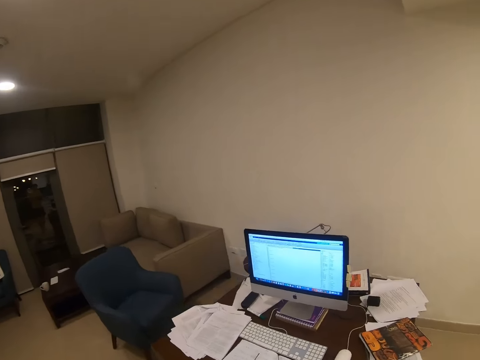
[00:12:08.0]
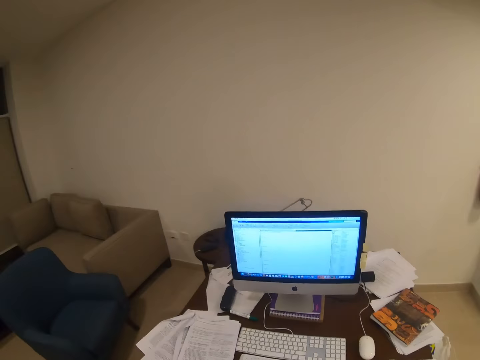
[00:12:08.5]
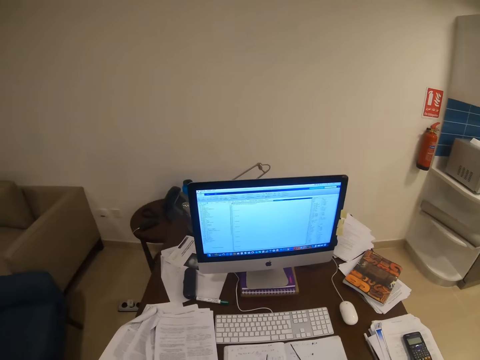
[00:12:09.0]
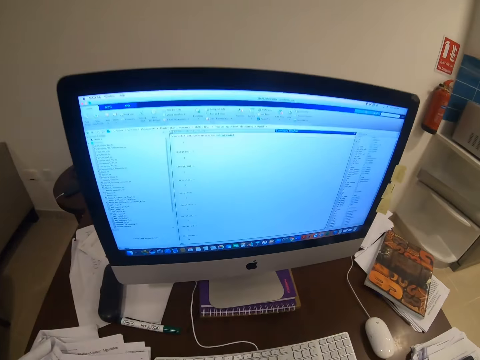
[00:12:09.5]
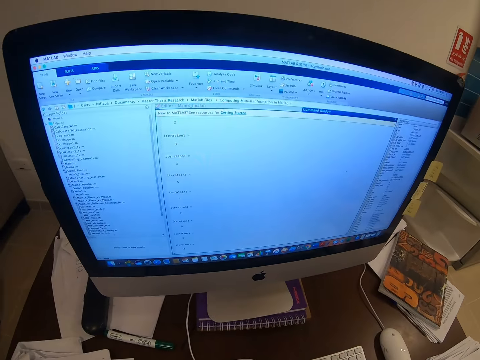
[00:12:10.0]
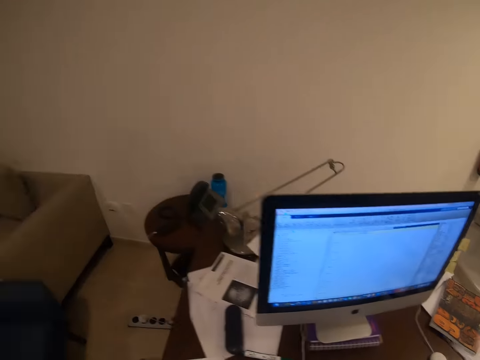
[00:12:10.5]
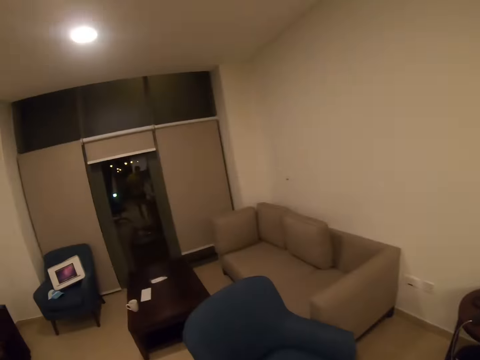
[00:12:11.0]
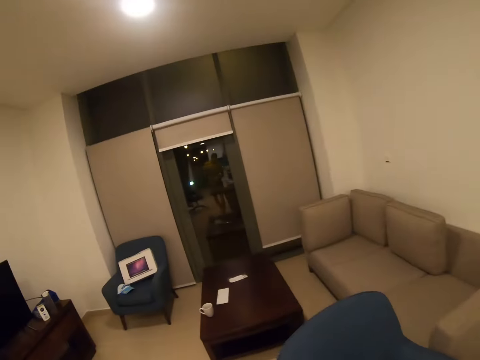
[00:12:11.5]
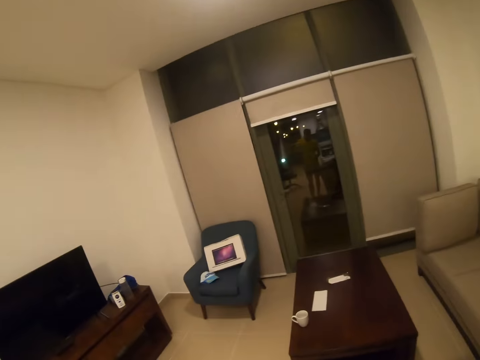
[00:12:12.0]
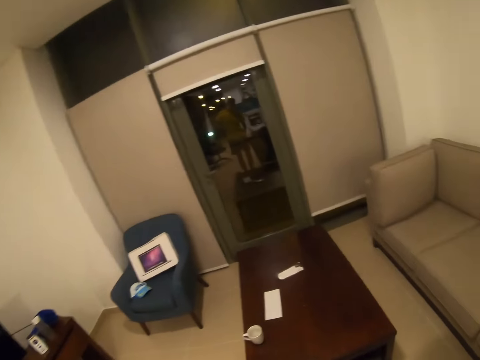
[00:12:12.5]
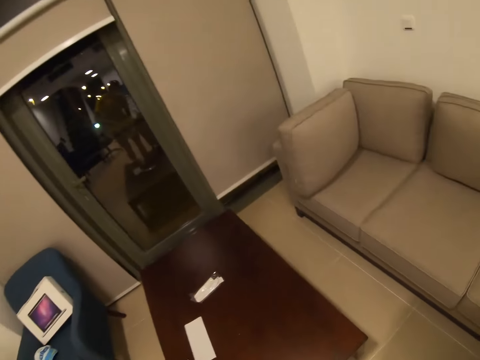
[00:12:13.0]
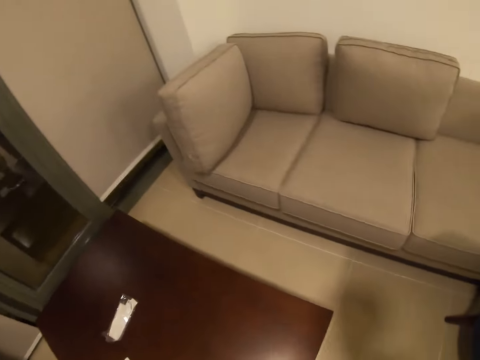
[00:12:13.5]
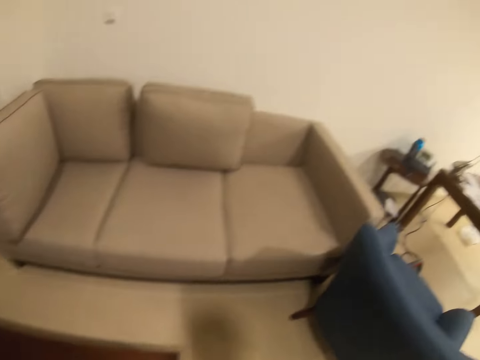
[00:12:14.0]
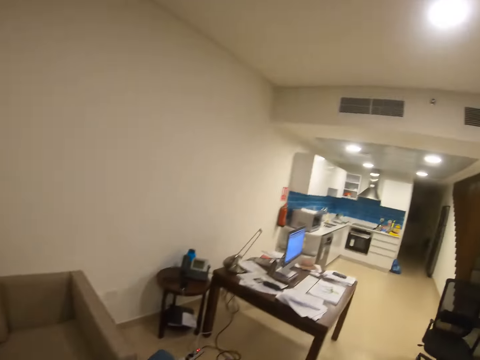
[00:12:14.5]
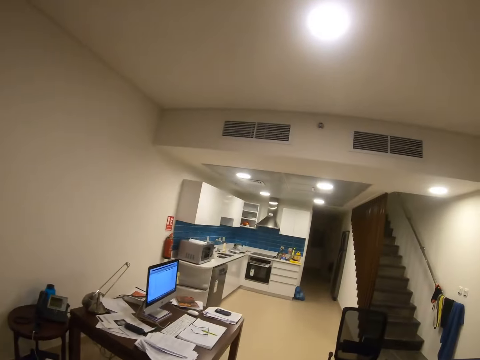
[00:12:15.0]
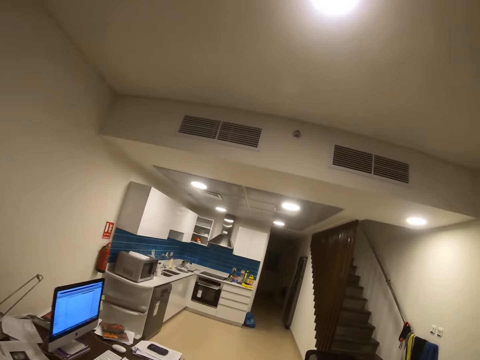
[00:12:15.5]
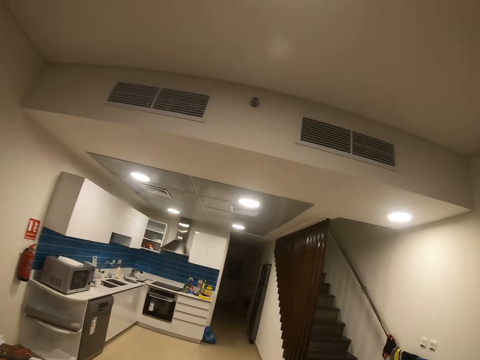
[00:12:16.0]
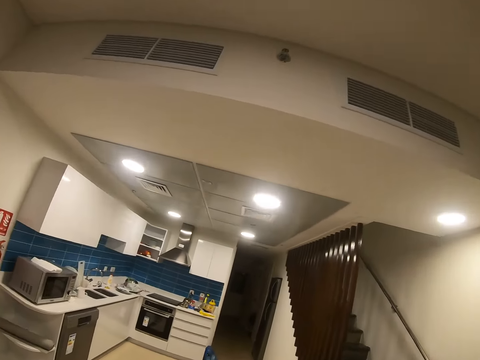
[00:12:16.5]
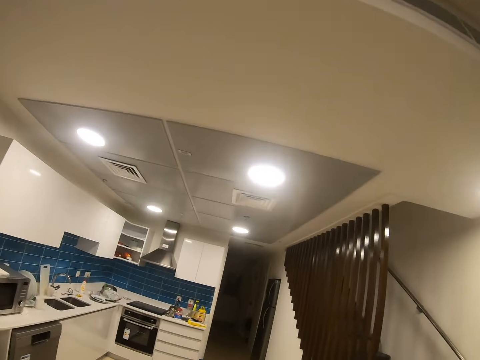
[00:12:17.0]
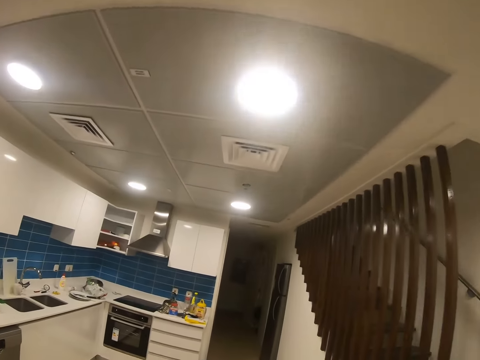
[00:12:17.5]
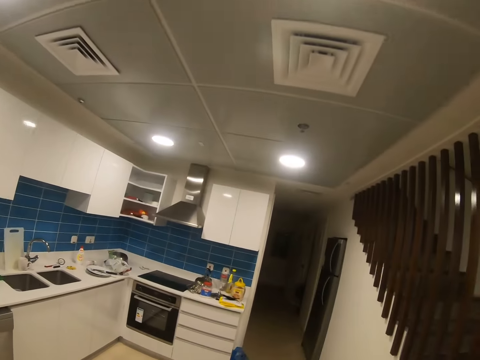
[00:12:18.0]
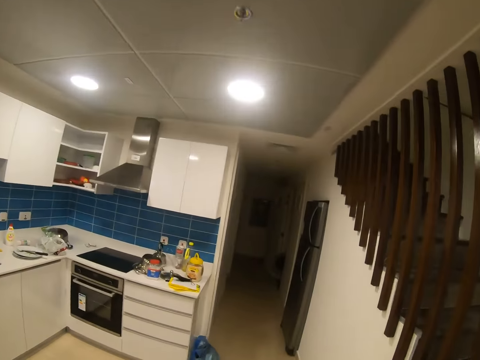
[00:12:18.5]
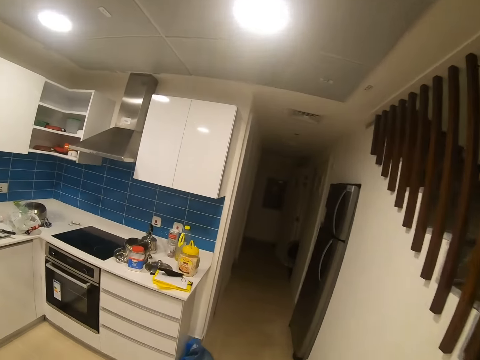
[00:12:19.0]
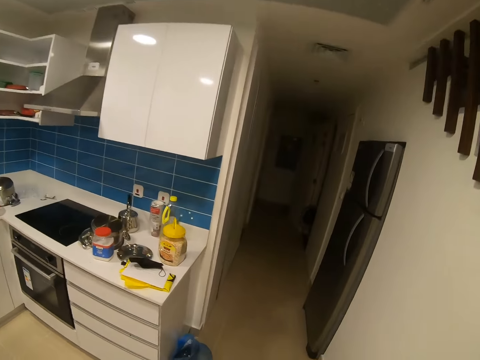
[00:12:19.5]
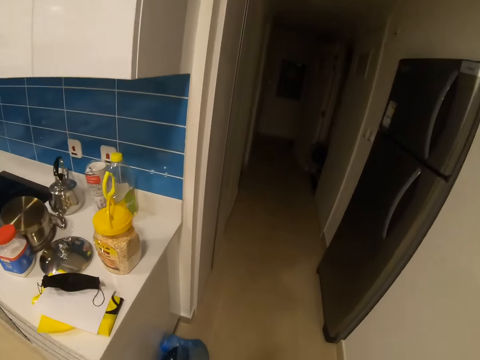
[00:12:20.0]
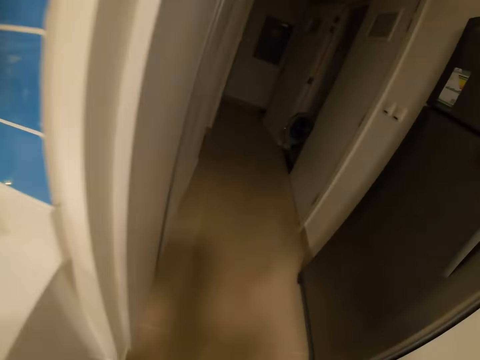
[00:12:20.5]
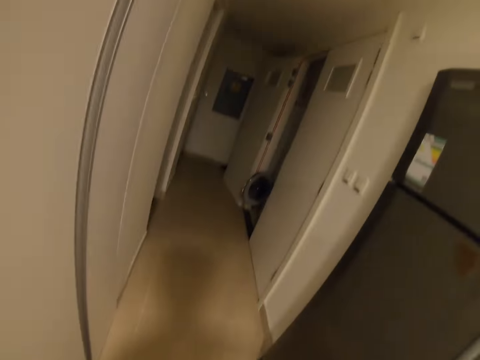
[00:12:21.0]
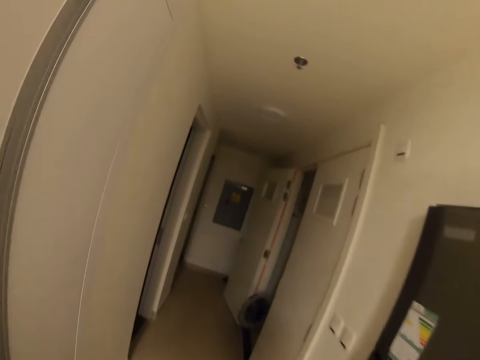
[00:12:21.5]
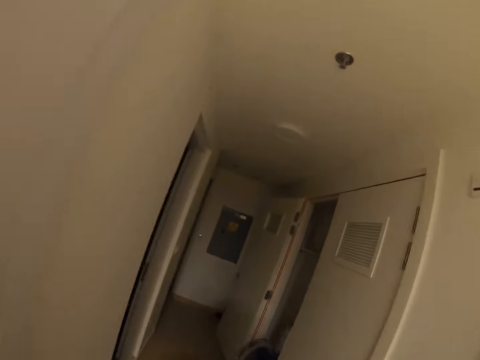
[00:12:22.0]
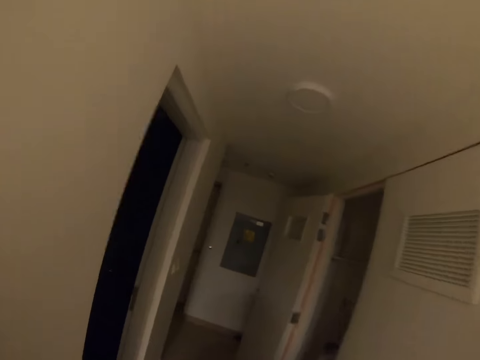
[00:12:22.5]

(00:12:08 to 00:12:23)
The camera wearer stares at the computer. They walk around the room. They look around. They walk around.

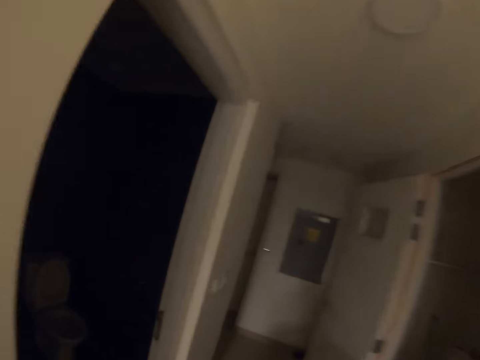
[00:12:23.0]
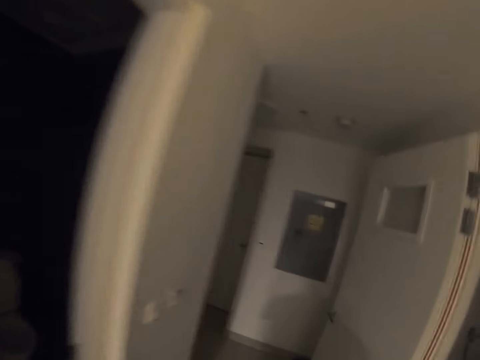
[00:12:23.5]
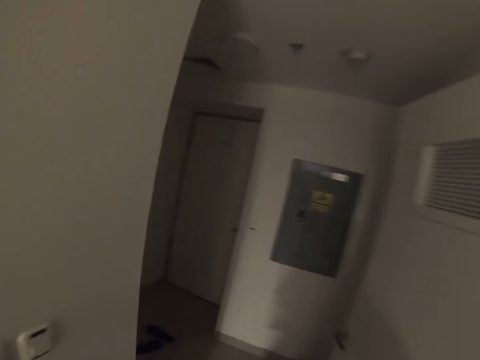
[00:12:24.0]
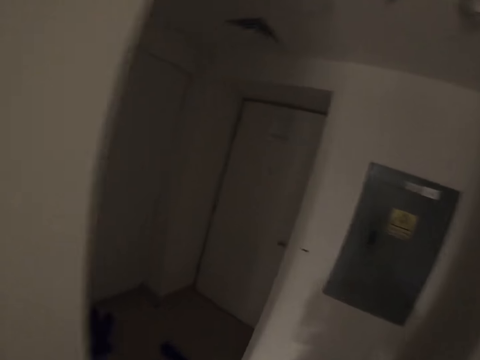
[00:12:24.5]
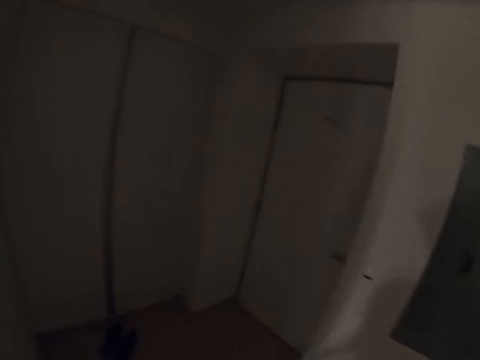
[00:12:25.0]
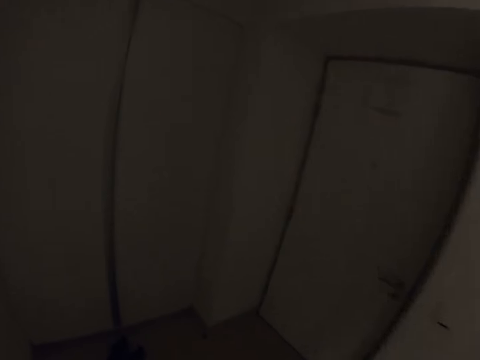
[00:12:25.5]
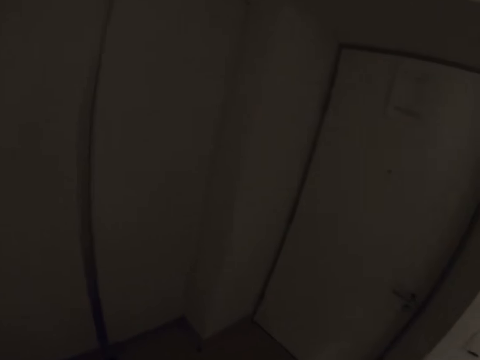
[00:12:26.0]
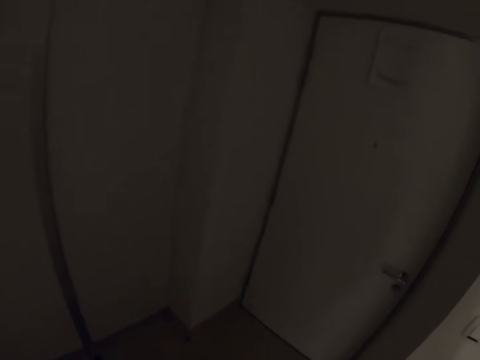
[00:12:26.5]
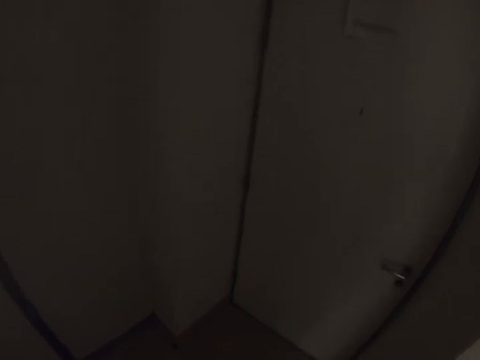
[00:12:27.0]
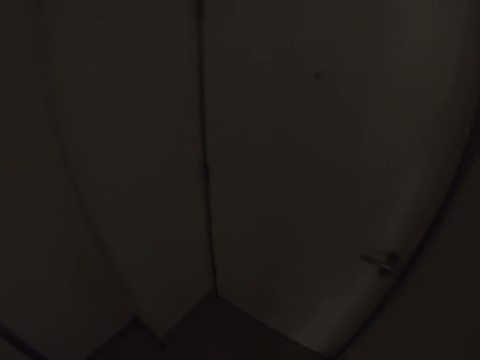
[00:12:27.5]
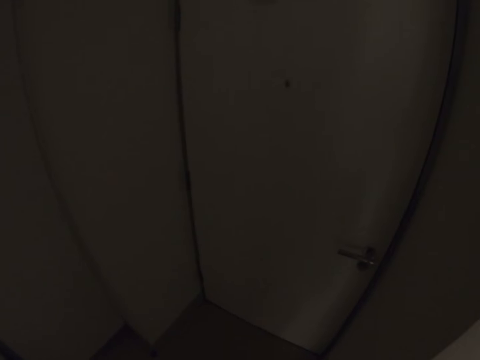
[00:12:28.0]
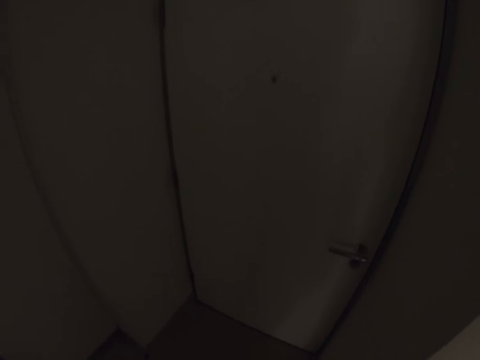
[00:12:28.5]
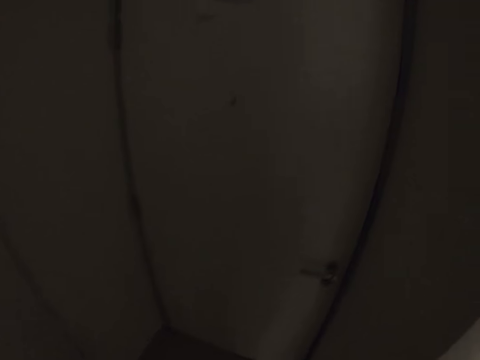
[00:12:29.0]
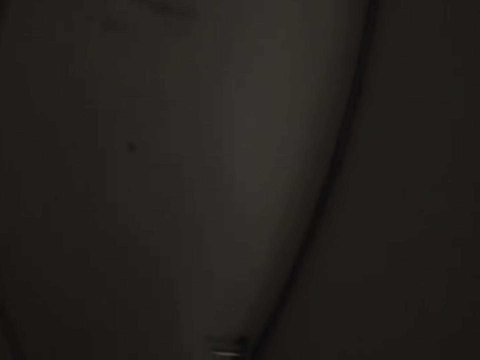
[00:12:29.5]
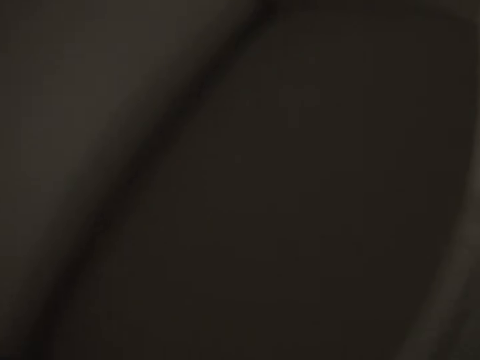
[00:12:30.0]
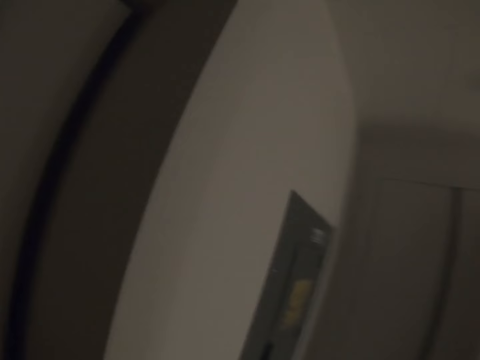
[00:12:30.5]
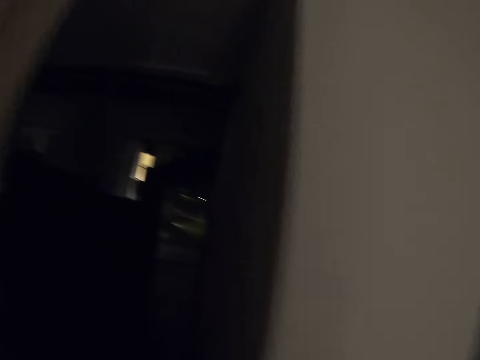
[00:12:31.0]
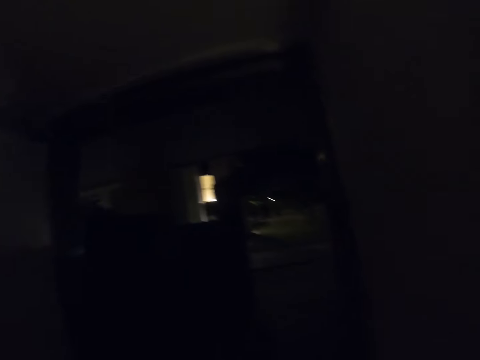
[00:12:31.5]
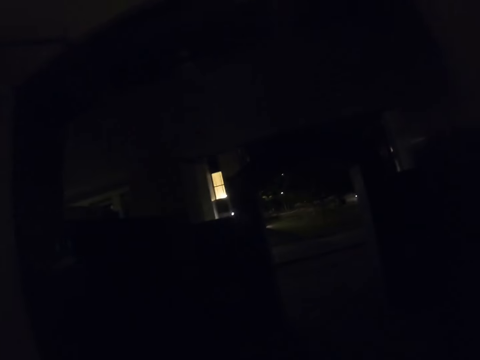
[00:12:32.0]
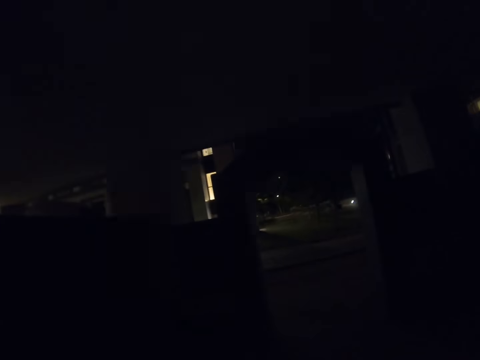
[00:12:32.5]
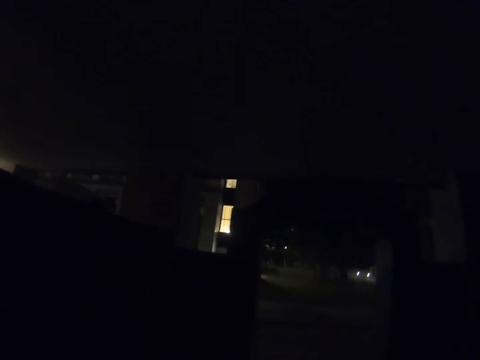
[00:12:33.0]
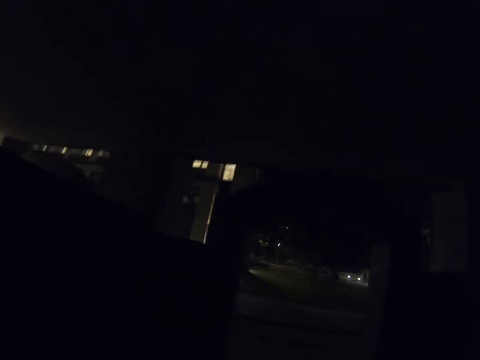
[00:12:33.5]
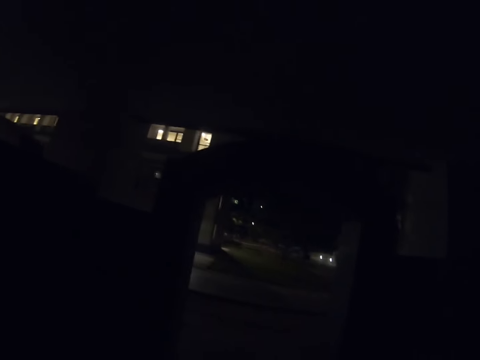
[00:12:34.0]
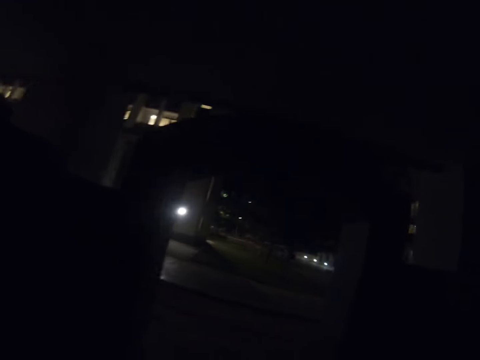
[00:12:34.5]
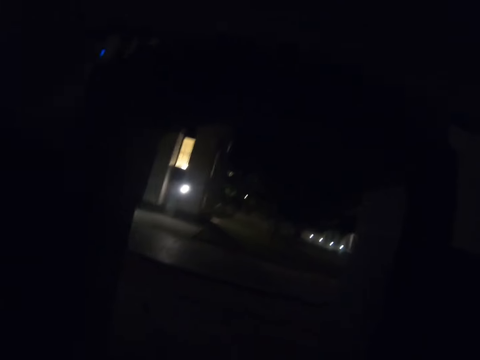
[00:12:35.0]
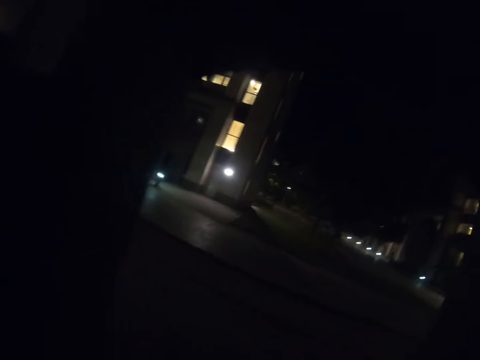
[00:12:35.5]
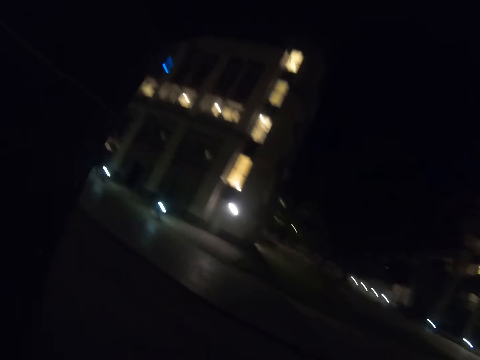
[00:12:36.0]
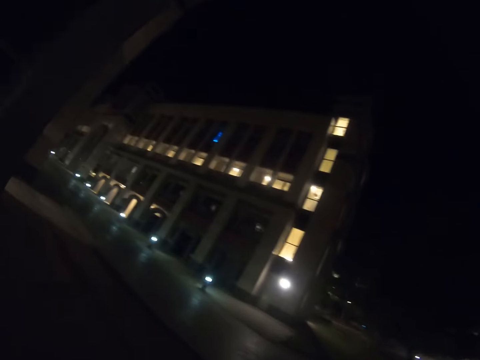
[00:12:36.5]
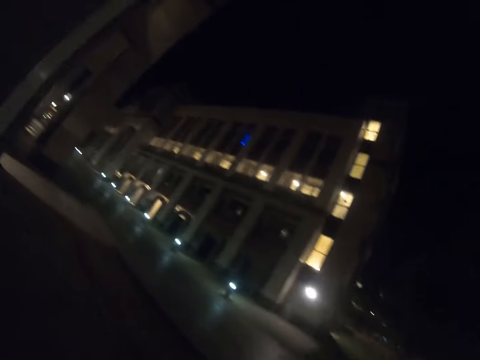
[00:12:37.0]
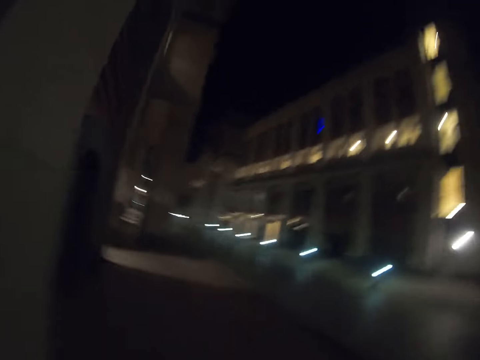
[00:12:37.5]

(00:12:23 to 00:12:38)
The camera wearer looks around. They open the door and walk to the other room. They walk out of the house.
